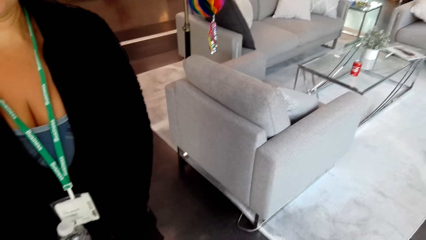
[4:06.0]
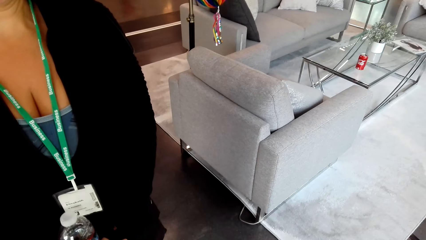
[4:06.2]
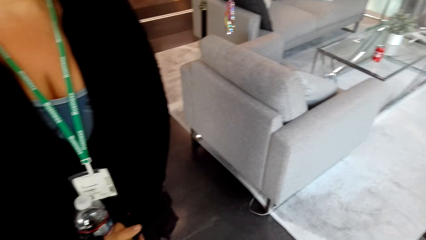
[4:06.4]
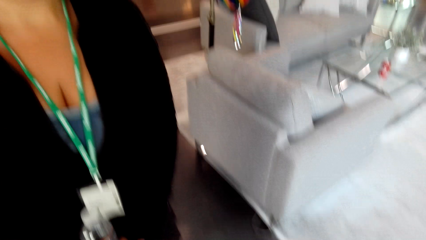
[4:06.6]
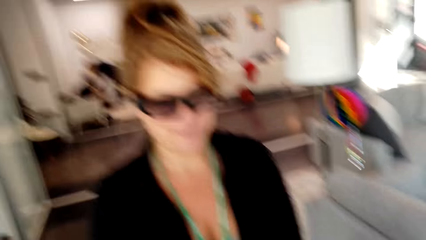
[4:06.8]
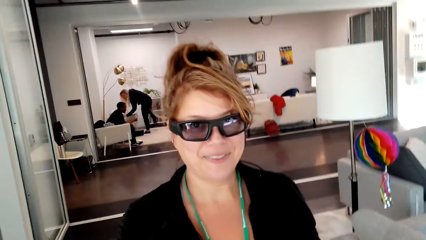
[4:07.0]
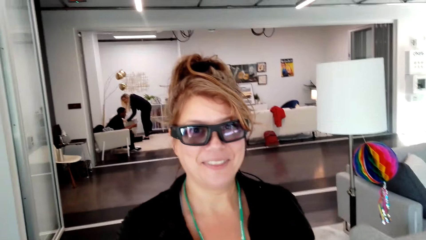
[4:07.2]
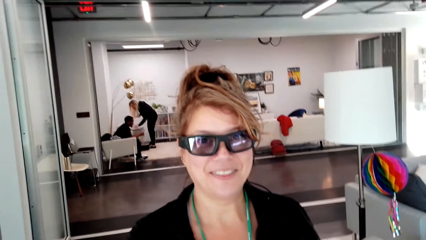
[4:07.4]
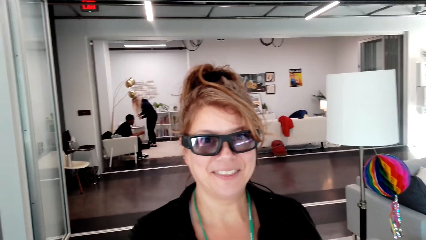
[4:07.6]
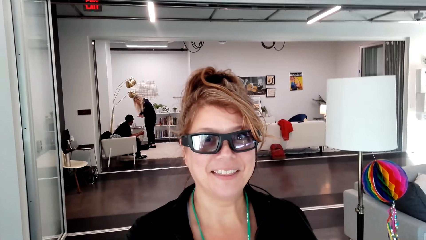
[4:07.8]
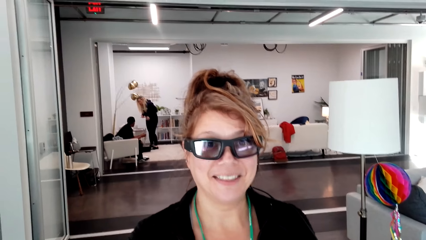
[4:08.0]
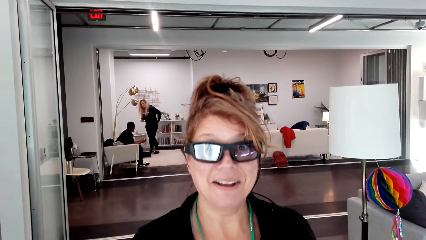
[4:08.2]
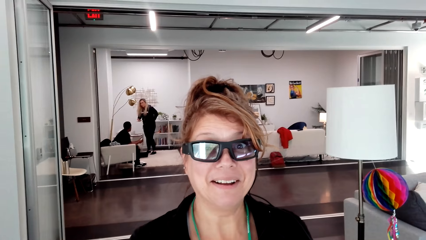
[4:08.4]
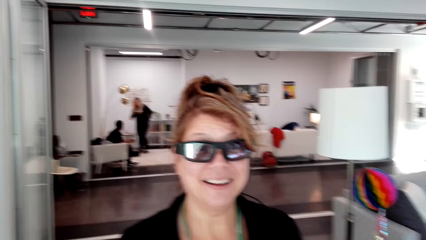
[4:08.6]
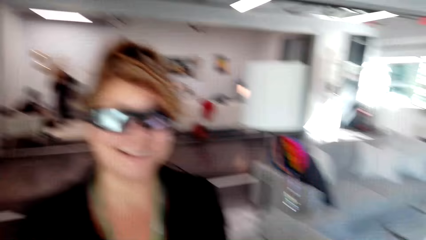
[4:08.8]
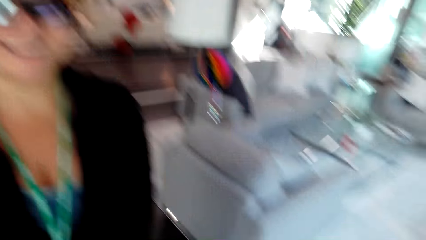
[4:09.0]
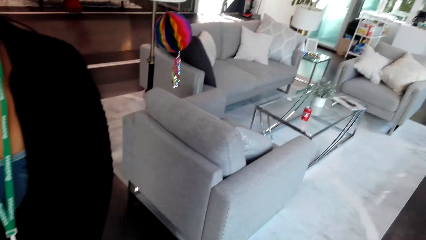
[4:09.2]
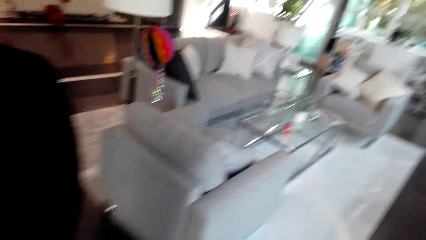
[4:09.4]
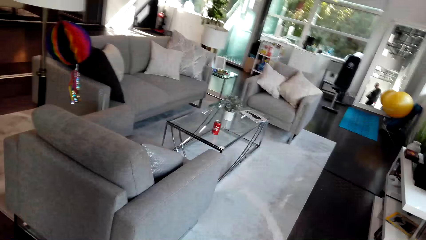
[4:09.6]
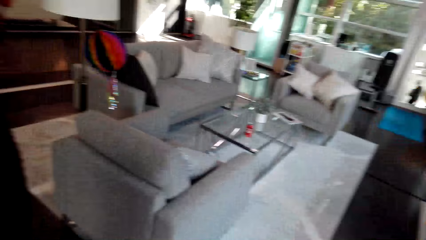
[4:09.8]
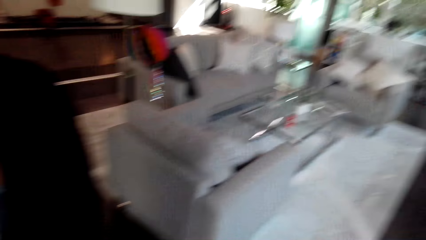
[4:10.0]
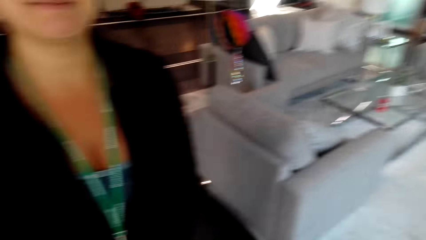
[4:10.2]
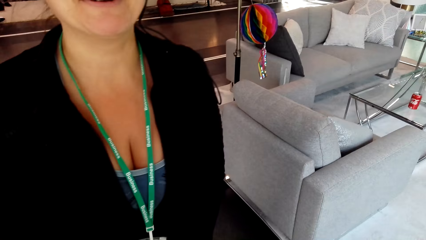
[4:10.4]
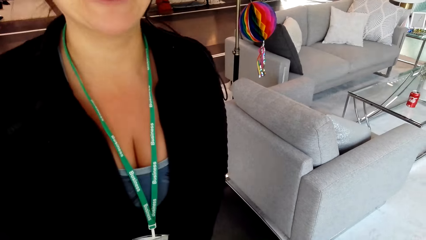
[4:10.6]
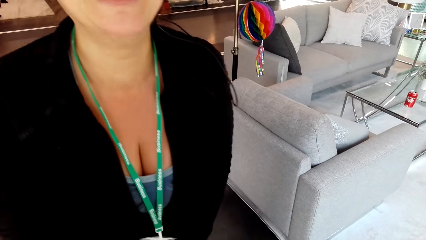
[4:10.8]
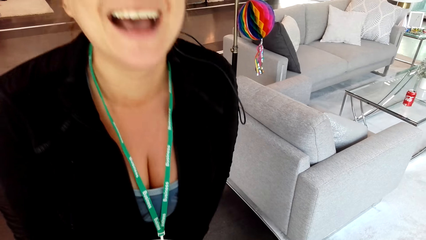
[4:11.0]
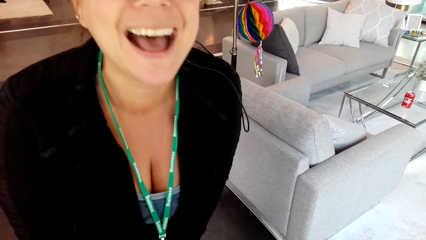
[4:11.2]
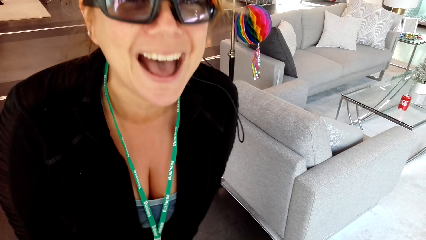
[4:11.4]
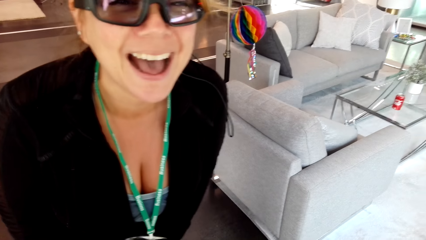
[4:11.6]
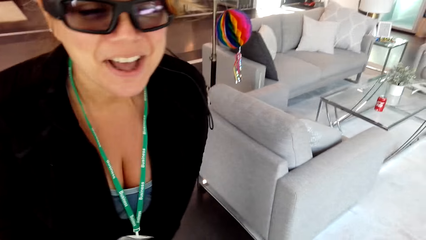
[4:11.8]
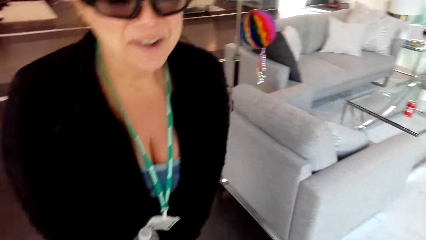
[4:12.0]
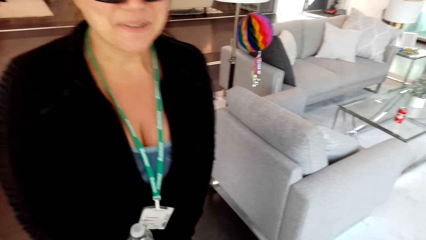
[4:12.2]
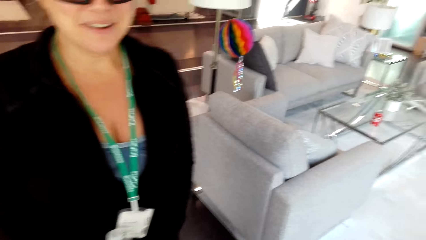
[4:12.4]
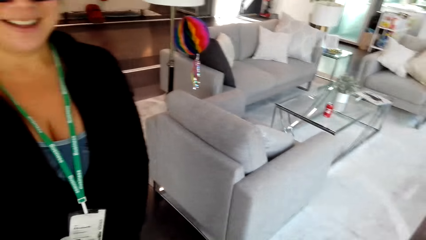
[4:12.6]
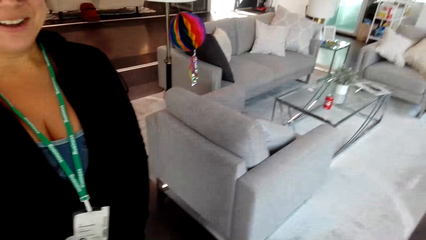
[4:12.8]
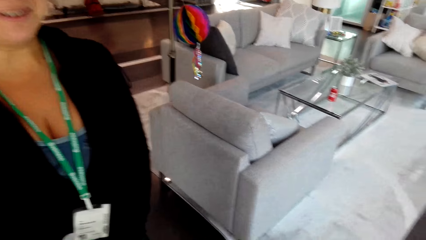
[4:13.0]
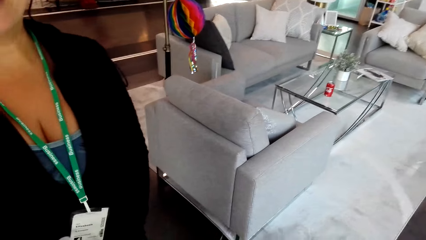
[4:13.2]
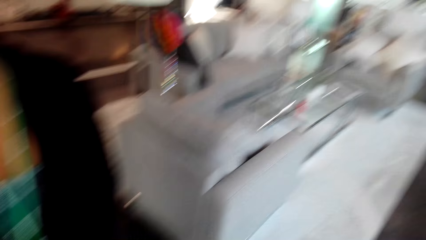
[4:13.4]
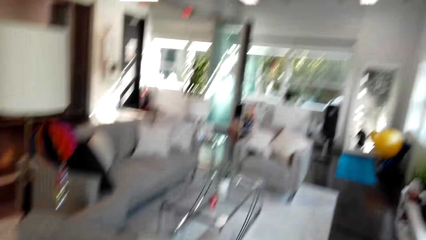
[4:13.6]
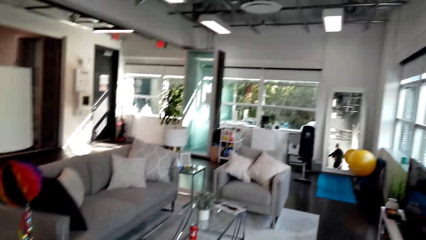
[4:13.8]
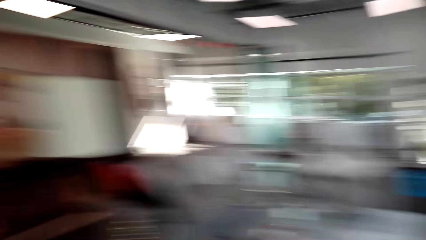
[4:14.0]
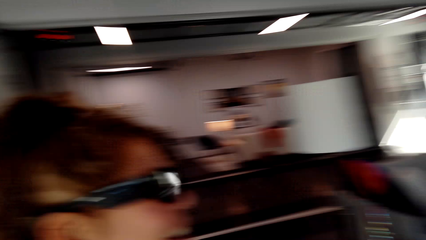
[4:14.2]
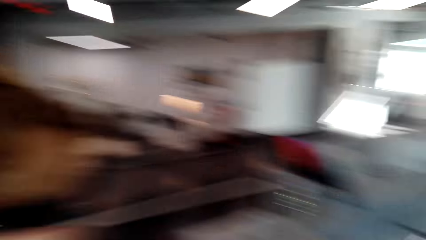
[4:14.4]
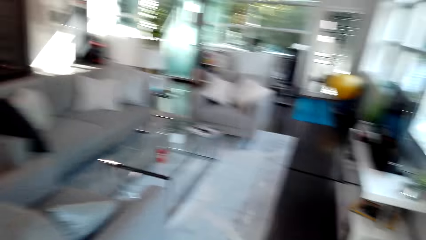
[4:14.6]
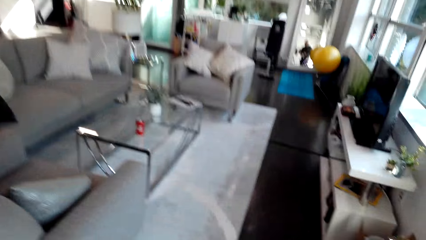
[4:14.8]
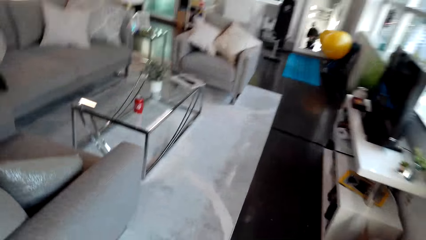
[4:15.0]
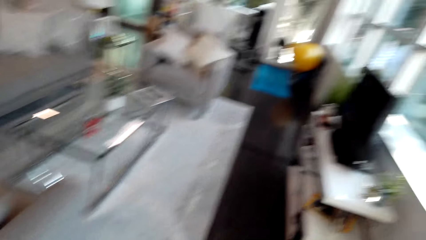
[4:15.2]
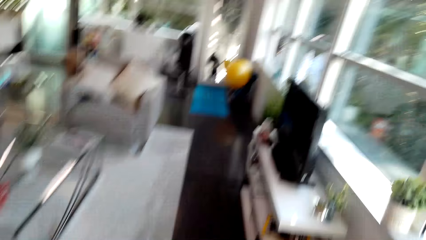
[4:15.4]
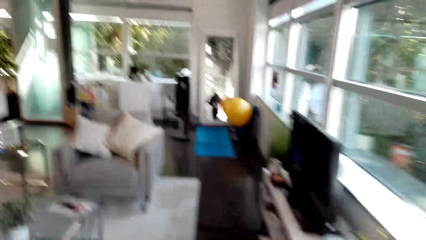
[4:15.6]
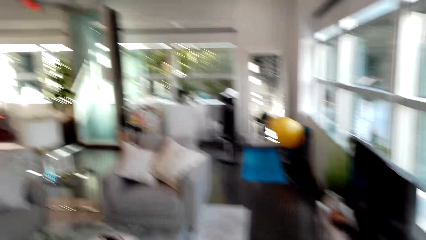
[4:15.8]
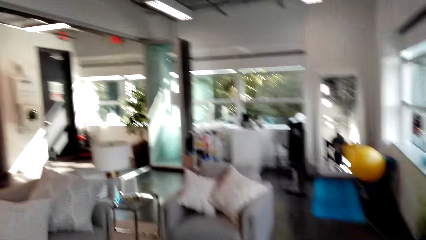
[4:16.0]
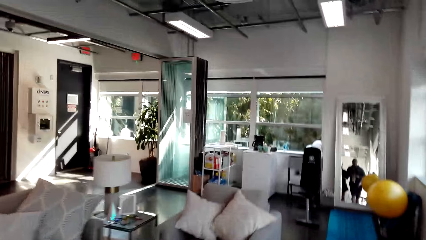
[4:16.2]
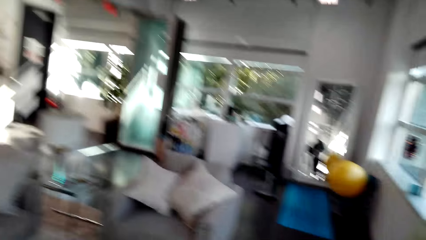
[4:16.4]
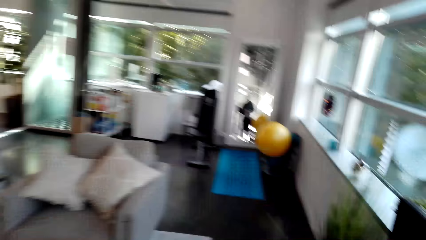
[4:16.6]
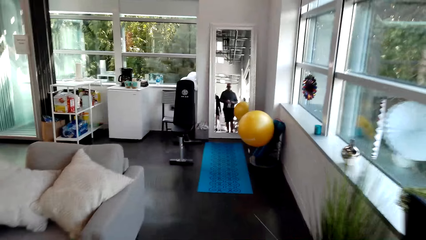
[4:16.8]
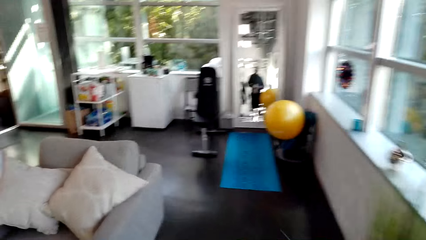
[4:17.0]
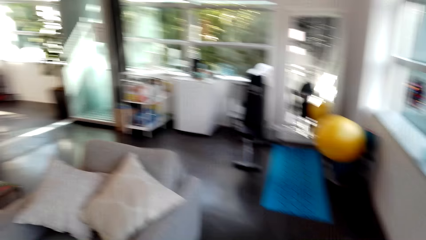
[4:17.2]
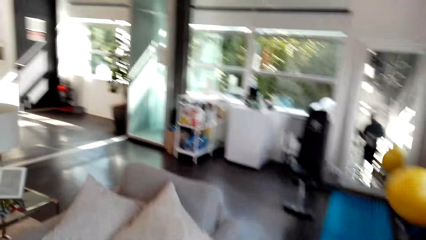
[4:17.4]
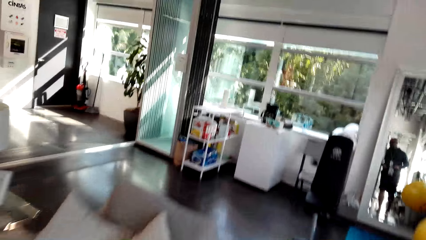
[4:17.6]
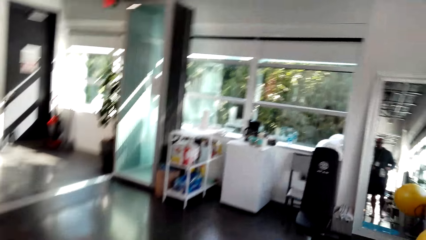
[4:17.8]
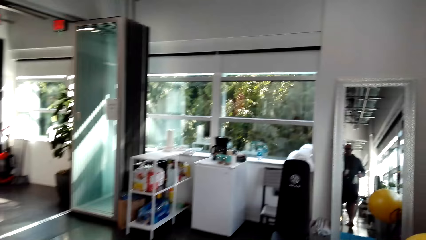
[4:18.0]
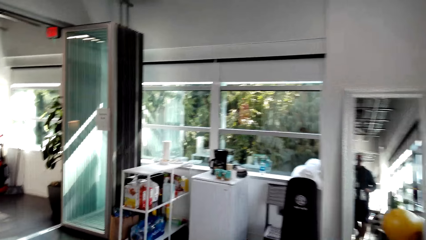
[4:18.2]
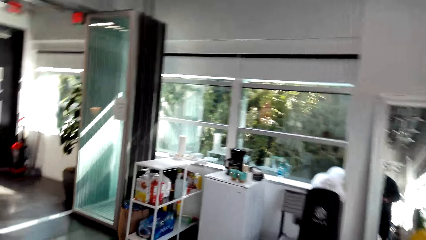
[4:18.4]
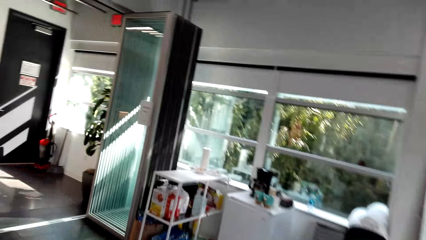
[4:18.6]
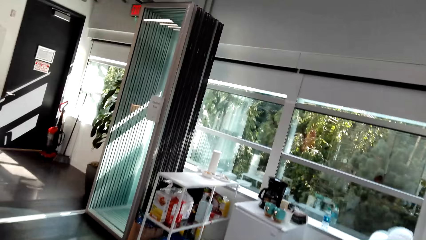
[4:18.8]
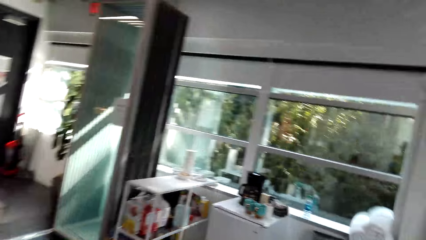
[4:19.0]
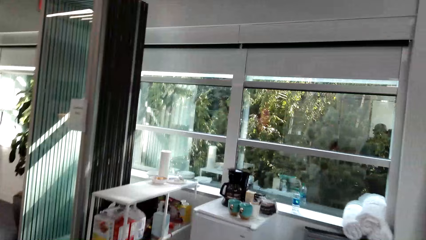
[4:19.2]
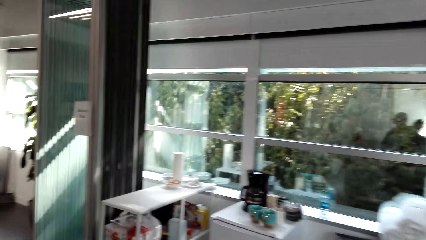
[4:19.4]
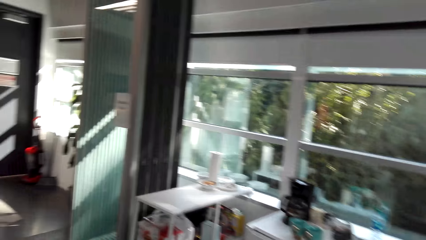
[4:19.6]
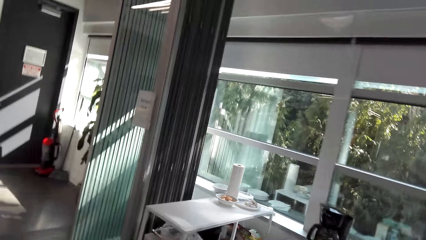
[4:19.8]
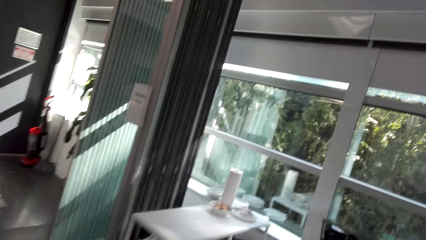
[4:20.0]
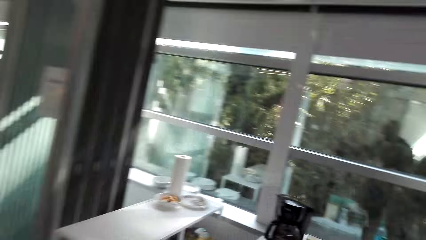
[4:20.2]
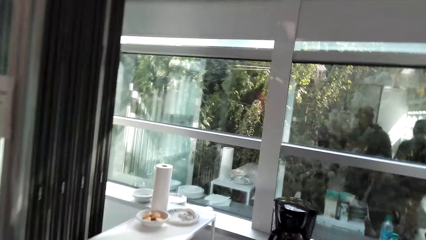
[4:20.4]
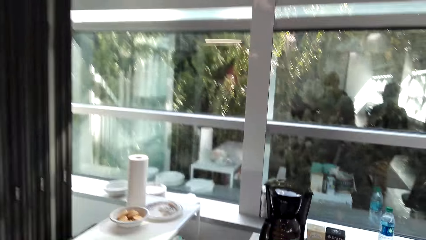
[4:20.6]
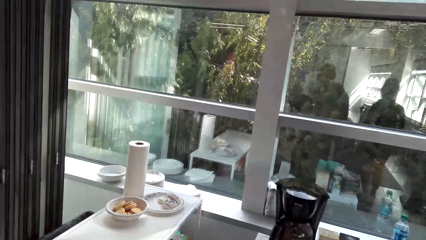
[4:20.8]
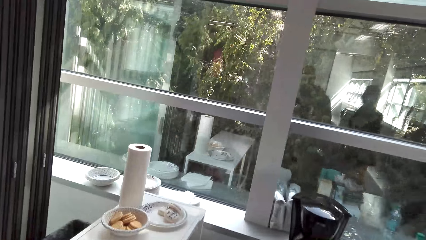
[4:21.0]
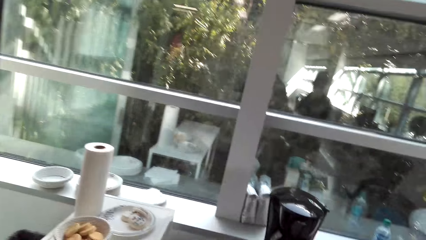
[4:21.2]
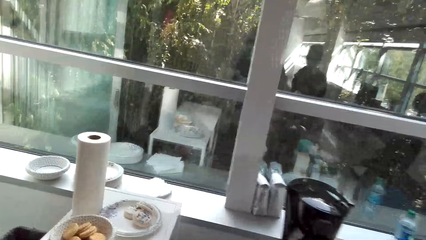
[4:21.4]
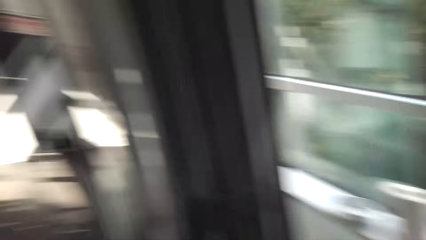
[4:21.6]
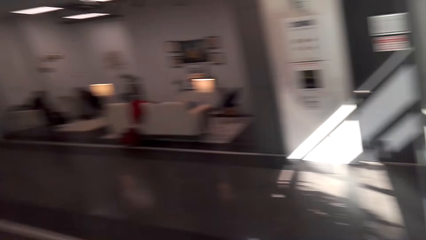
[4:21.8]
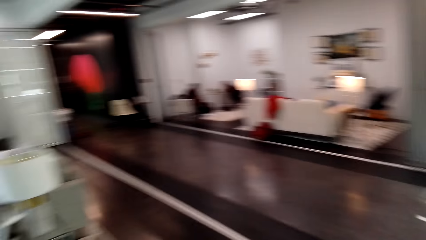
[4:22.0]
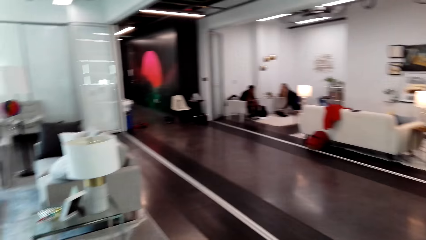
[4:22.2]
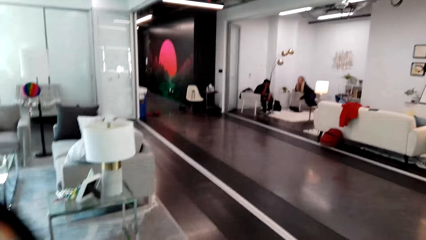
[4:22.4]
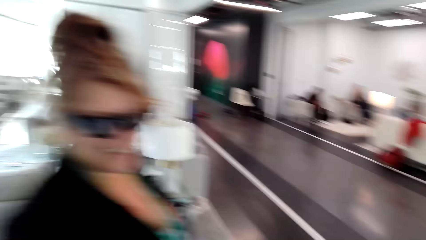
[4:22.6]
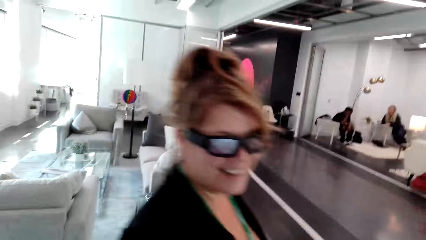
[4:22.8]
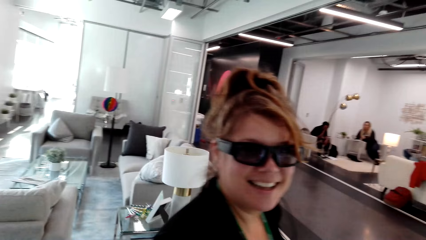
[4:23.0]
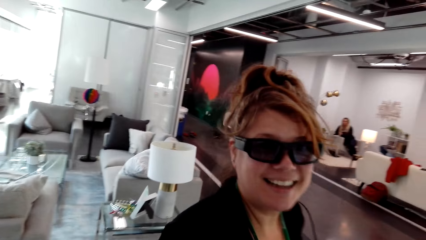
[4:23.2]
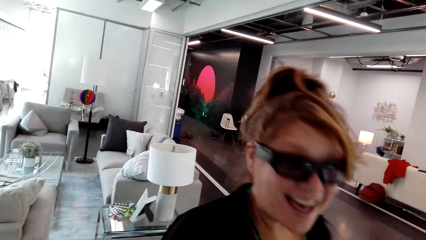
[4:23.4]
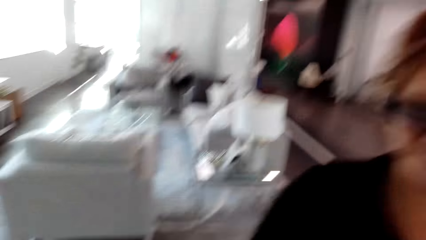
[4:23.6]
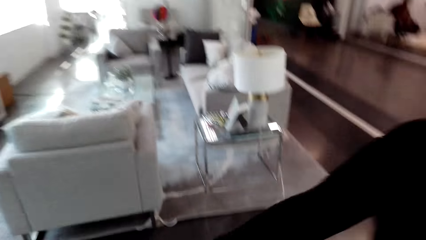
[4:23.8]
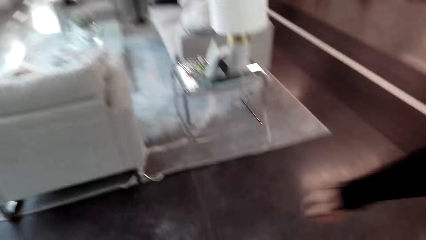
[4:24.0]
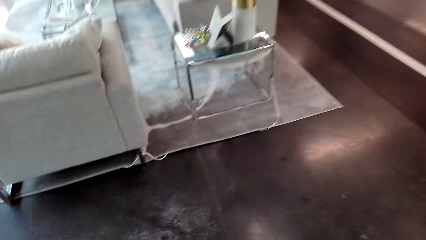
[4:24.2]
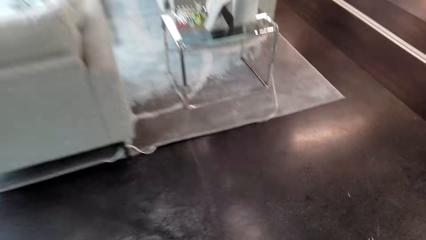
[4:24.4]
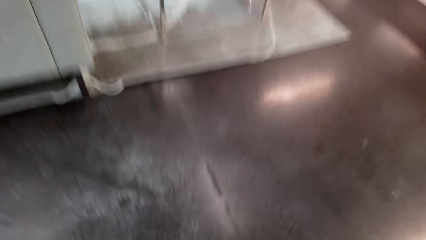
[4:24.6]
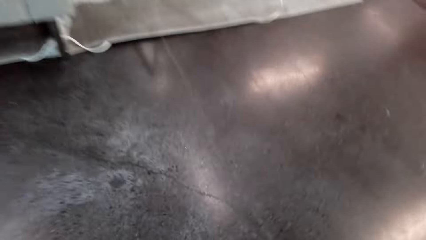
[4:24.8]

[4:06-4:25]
A person bends. The person stands. The camera wearer looks around. Another person interacts. The camera wearer looks around. A third person walks in. The camera wearer looks around. The second person walks around.
